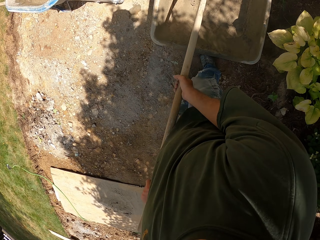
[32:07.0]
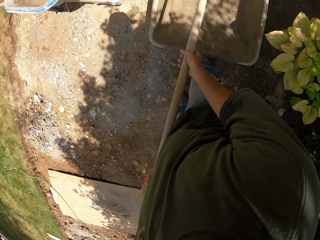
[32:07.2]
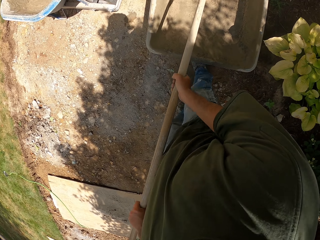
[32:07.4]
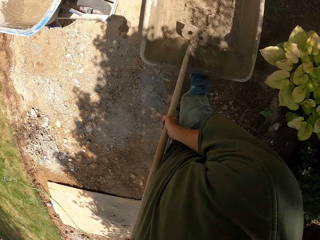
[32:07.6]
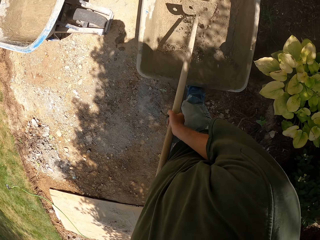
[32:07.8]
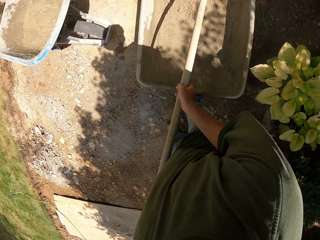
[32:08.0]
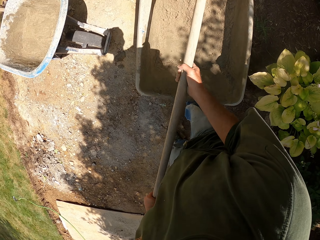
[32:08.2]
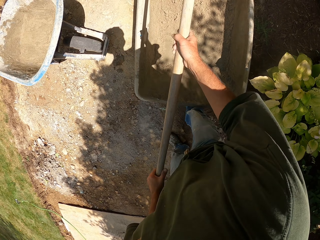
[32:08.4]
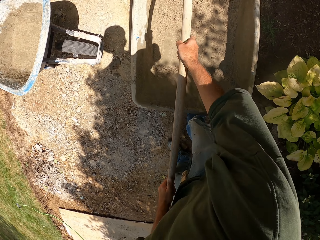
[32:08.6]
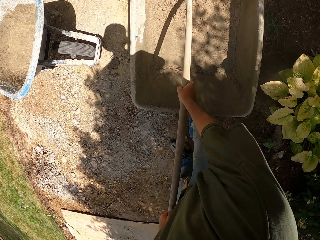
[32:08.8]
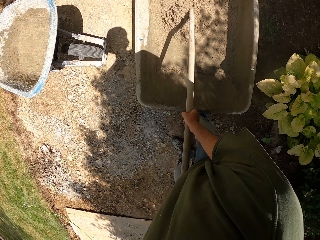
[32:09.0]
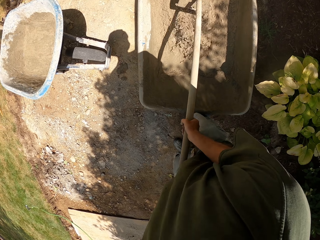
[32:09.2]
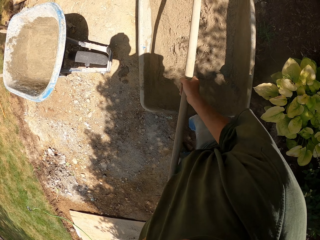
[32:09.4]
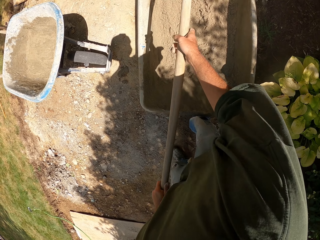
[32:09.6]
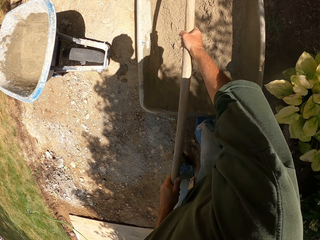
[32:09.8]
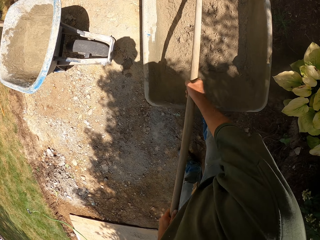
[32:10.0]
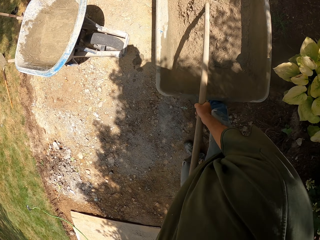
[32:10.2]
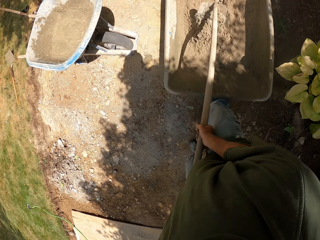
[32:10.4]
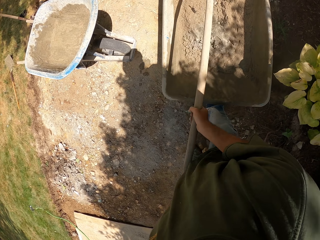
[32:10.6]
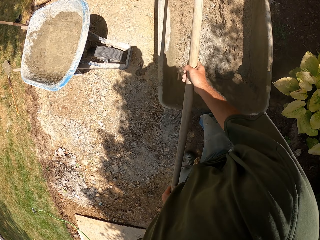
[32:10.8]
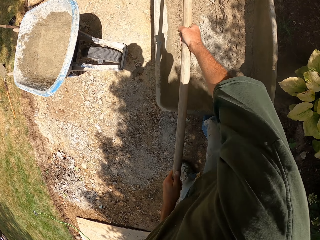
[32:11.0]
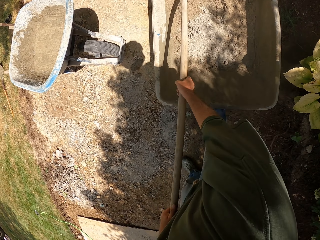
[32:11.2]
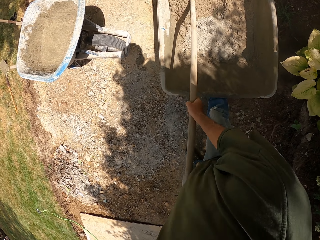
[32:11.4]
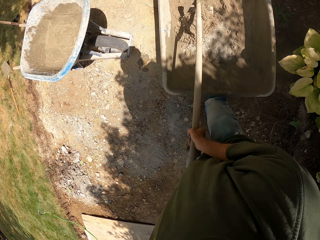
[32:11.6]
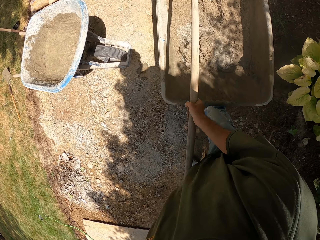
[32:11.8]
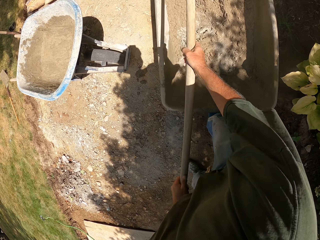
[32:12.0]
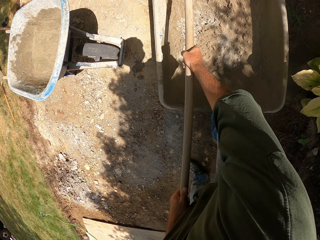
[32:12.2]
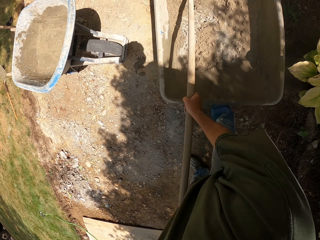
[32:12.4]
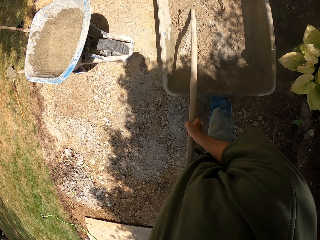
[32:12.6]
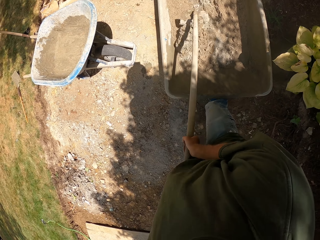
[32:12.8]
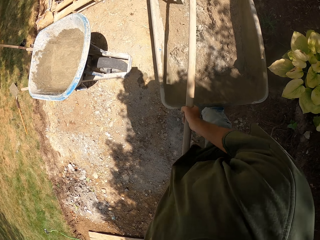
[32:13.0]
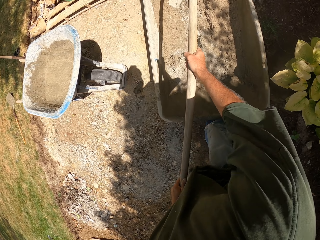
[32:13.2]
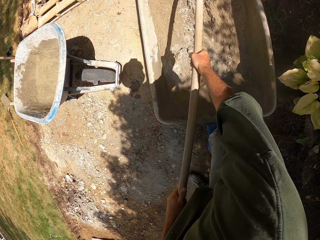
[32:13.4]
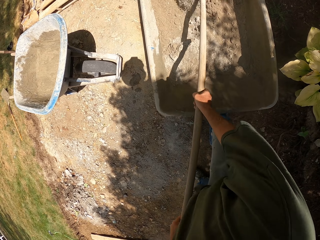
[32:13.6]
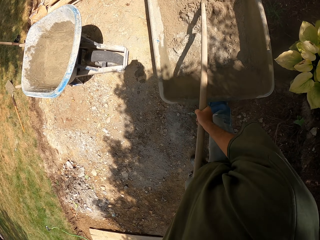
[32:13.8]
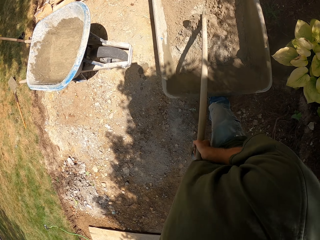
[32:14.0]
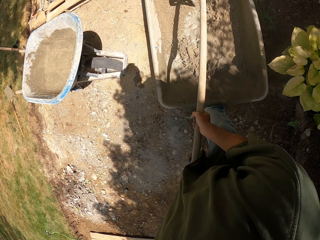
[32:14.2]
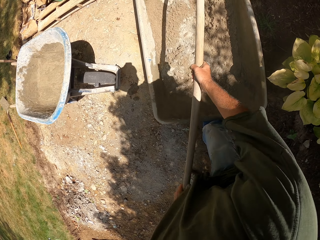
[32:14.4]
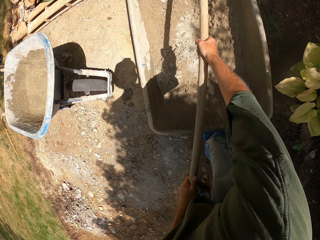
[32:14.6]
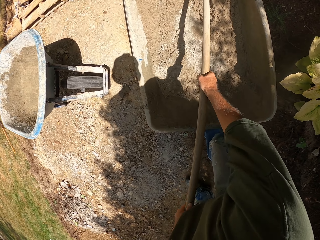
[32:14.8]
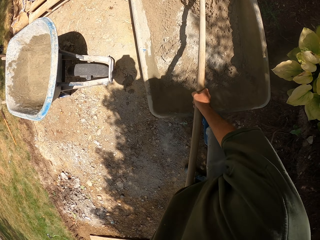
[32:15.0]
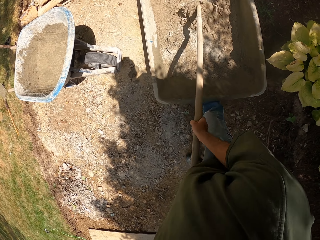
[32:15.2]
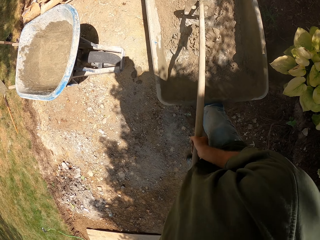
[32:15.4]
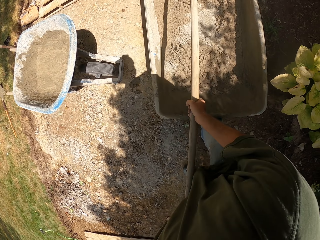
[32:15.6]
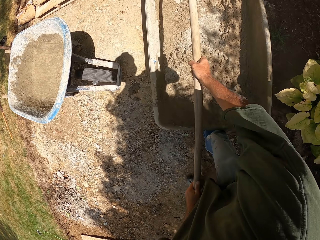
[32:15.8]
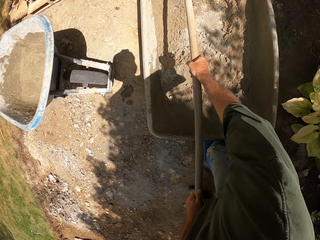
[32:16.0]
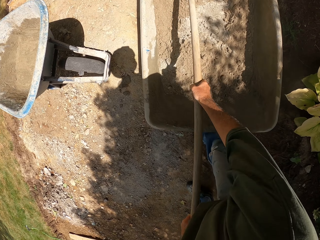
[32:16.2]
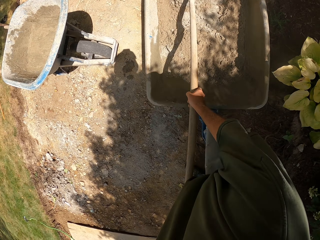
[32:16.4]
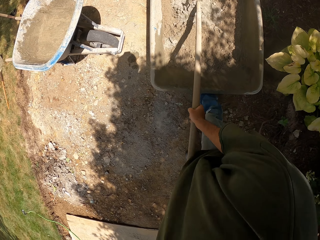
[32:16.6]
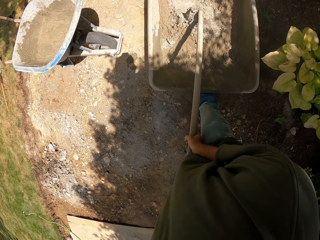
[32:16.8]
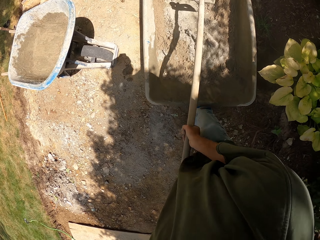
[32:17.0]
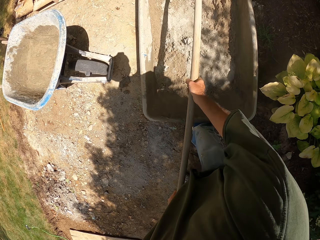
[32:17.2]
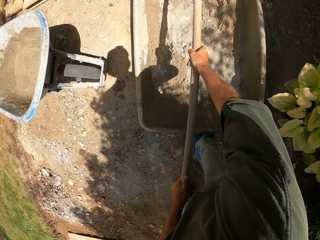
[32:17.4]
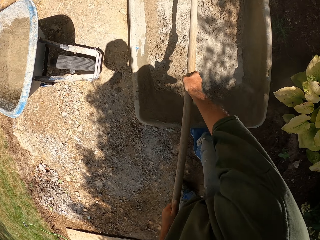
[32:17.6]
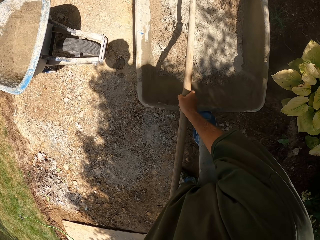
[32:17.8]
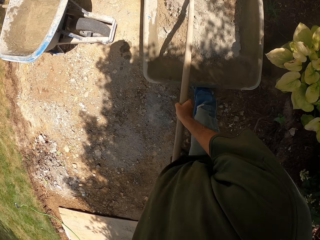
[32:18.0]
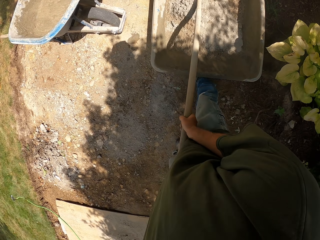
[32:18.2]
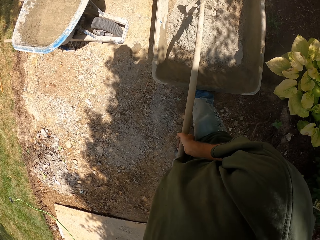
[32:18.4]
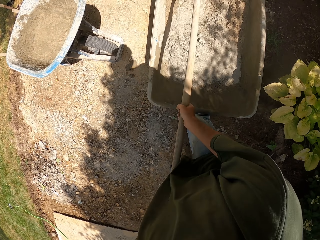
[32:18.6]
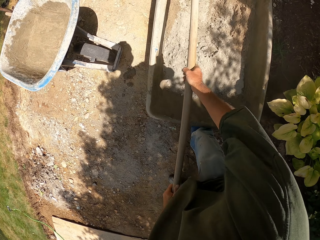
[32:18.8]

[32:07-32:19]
The camera wearer hits the rake on the wheelbarrow. They mix sand with the hoe. They pull the soil with the rake.

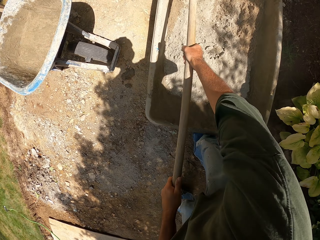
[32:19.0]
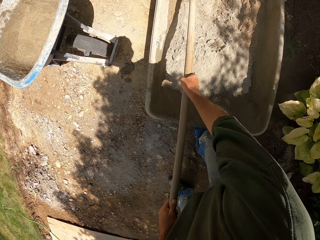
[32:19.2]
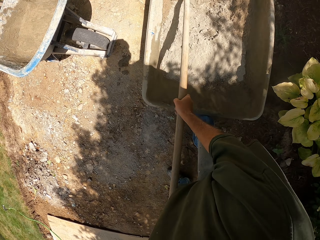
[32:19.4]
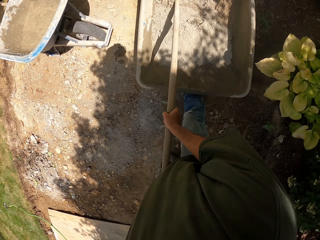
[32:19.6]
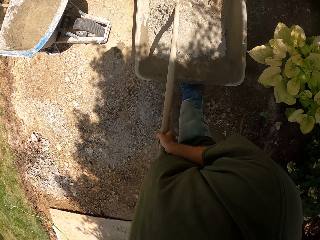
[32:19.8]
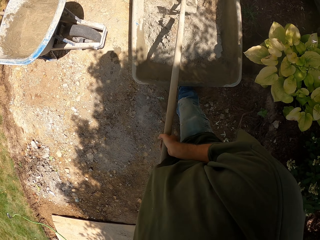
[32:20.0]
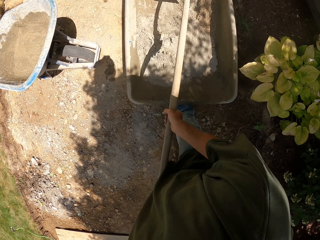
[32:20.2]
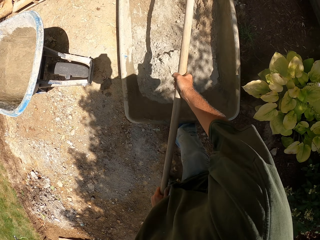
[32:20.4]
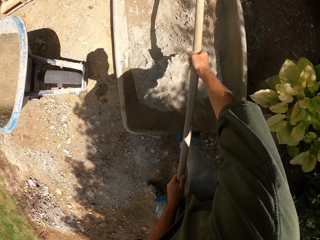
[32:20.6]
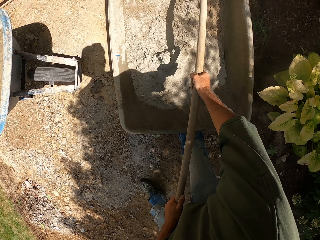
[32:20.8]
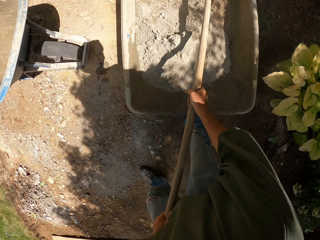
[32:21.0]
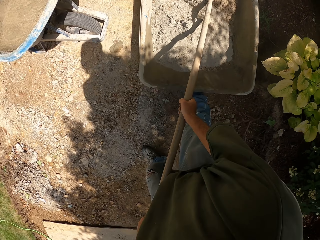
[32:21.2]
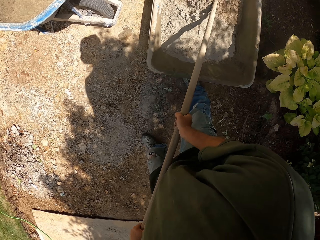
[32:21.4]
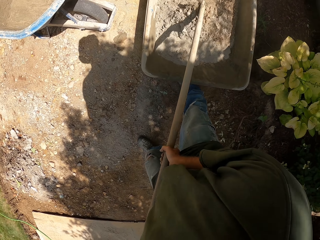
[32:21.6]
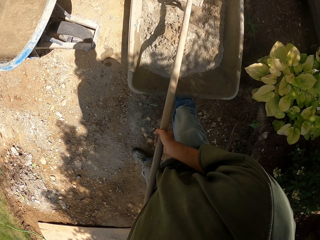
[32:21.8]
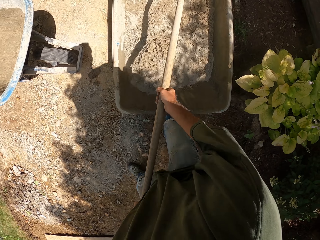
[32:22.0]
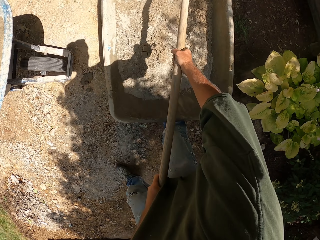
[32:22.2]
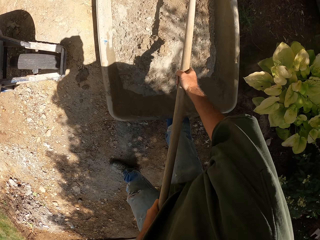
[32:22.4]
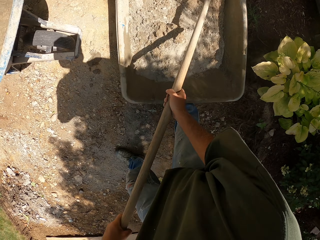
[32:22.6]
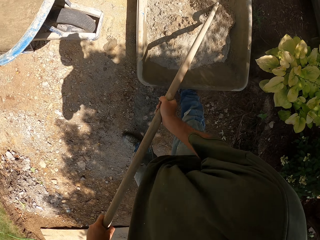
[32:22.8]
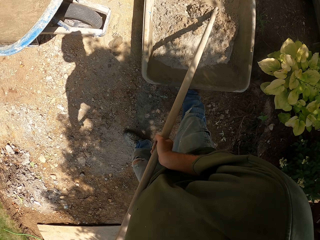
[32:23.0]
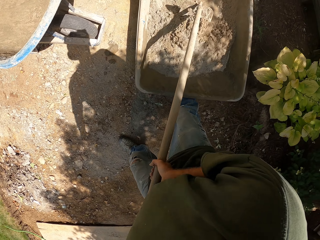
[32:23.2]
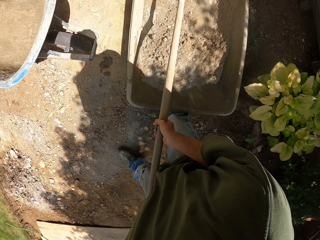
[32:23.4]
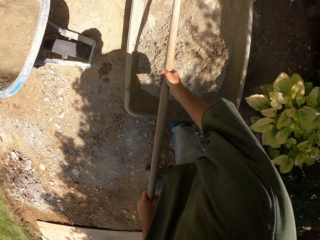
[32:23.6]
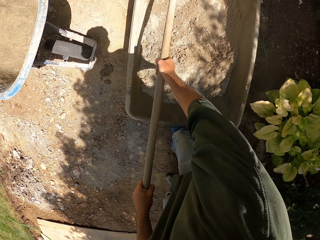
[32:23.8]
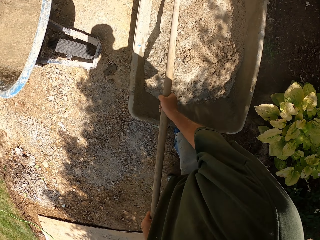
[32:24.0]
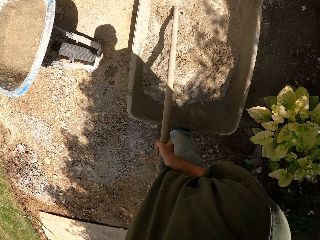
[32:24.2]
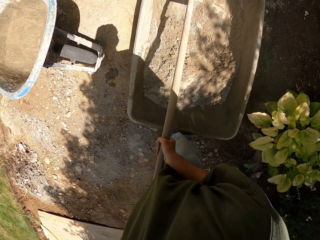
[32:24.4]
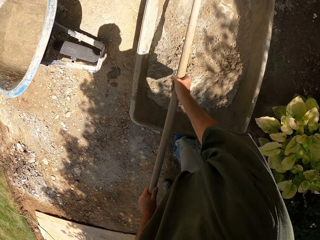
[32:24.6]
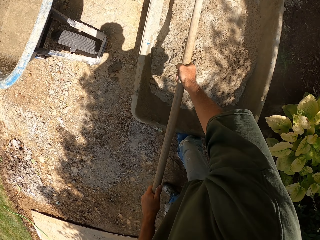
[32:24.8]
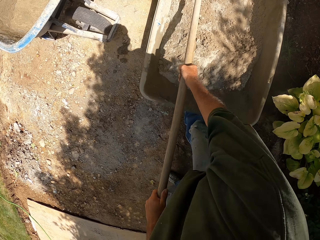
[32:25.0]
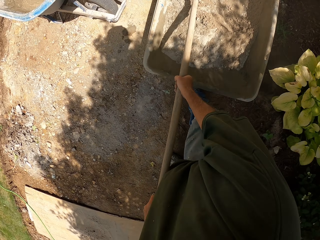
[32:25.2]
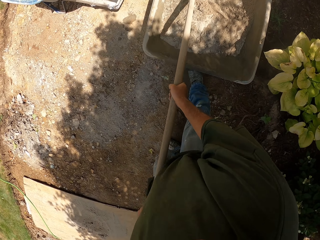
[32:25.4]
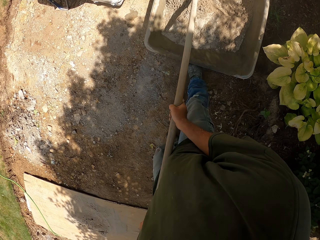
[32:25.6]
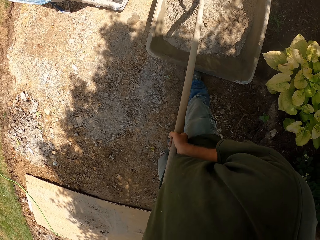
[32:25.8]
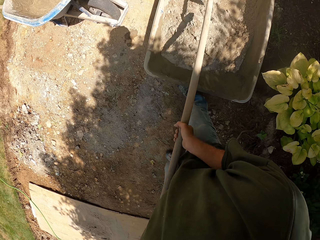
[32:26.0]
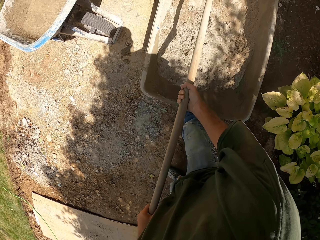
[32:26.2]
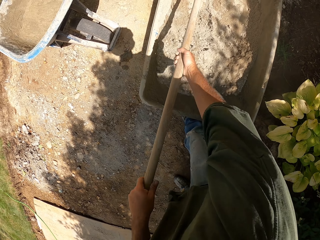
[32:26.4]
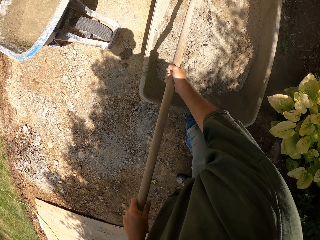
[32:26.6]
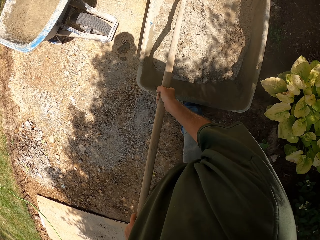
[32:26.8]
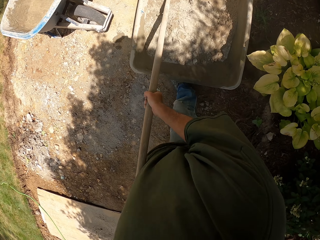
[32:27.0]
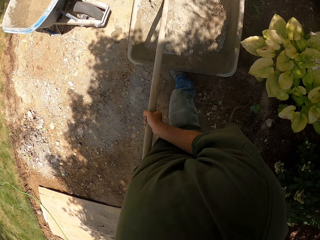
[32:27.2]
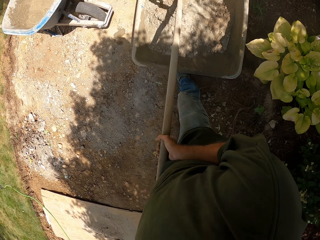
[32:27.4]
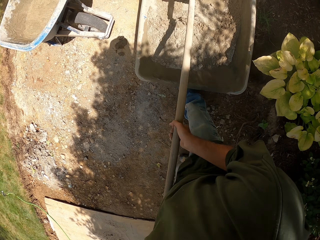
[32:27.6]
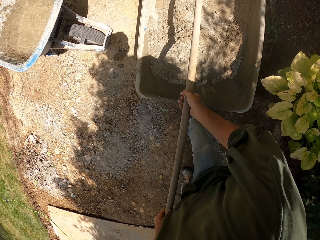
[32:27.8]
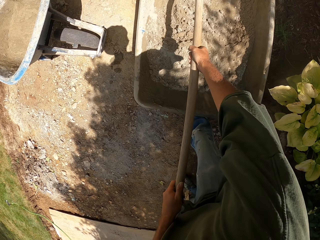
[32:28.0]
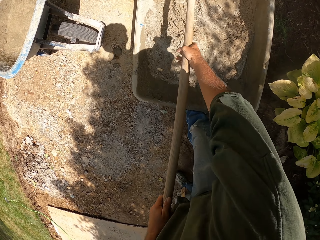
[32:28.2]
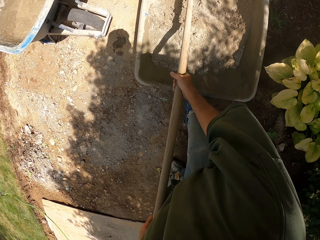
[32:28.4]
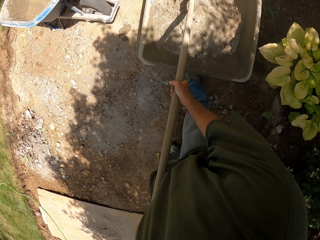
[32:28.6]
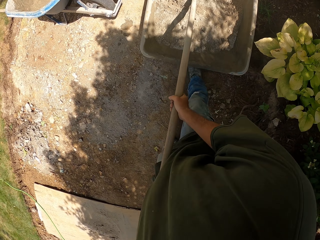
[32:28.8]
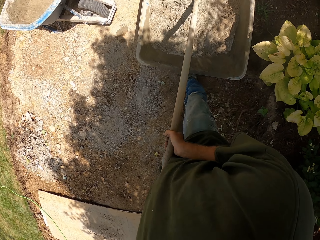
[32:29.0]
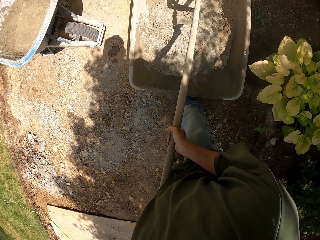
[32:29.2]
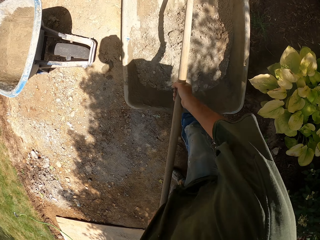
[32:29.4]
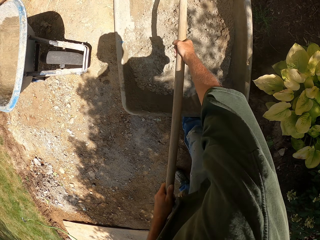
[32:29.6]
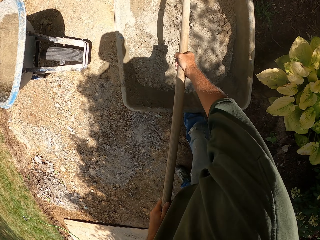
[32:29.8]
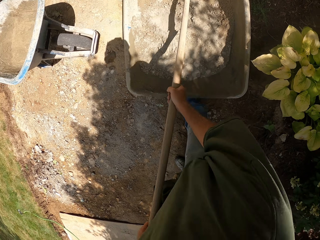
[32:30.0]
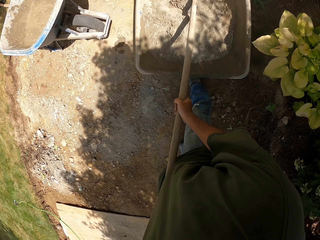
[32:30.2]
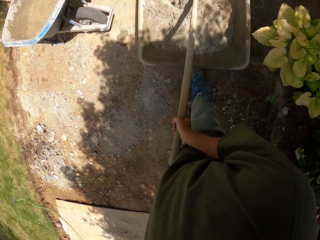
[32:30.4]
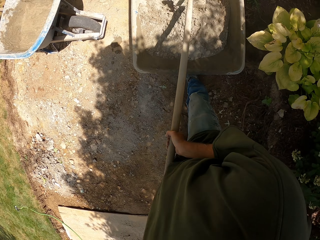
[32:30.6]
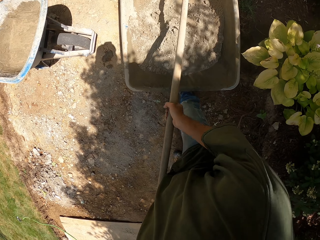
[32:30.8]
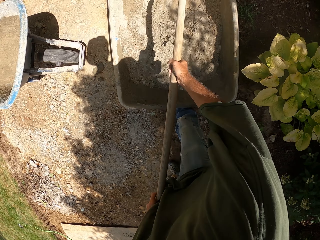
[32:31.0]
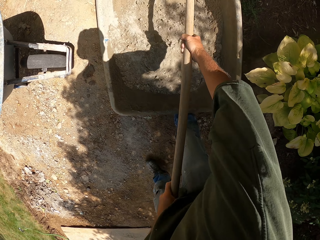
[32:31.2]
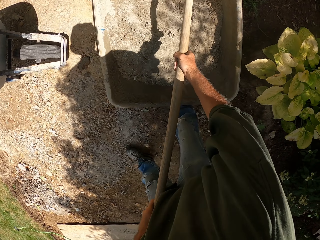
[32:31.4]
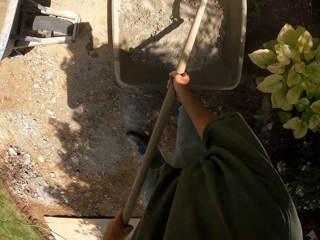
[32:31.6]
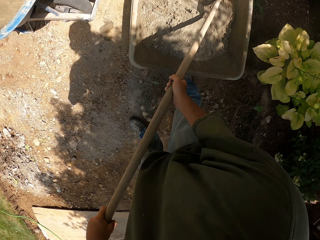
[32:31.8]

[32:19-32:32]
The camera wearer pulls the soil with a rake.
